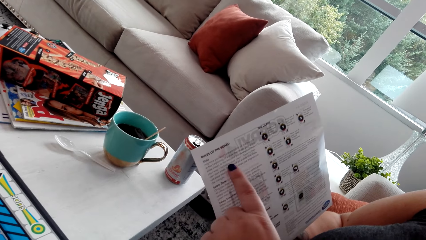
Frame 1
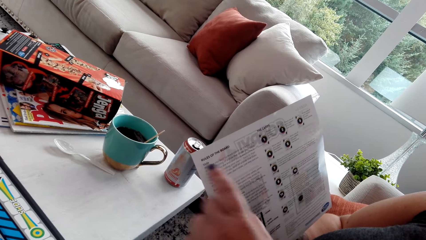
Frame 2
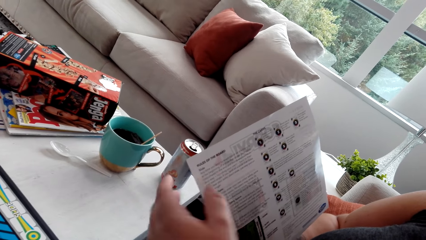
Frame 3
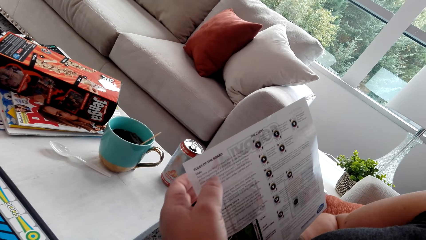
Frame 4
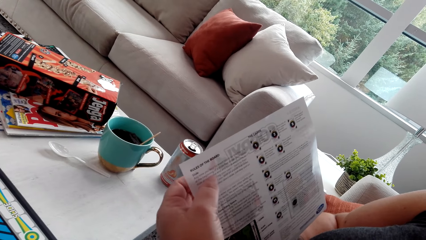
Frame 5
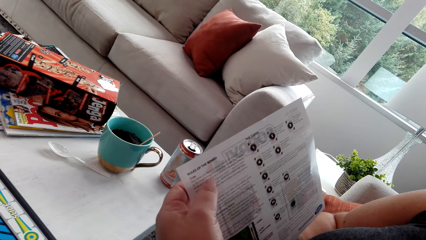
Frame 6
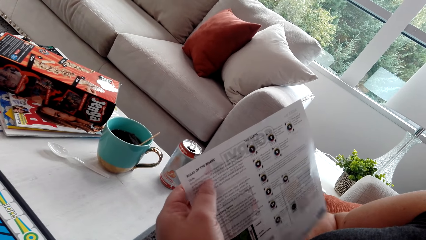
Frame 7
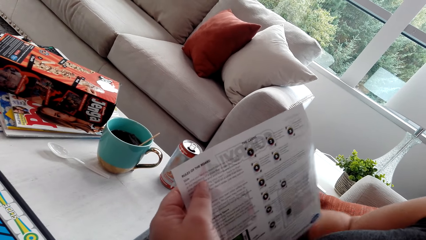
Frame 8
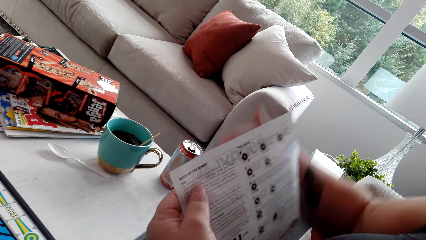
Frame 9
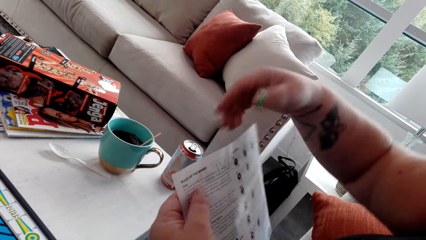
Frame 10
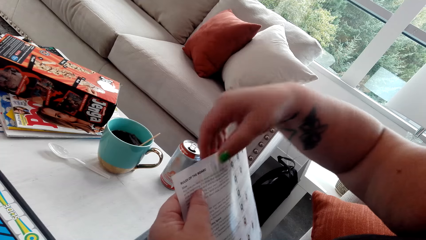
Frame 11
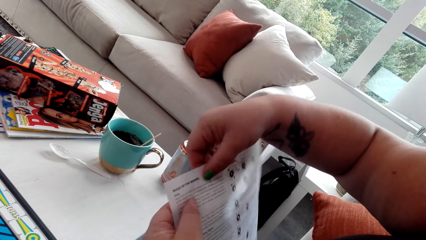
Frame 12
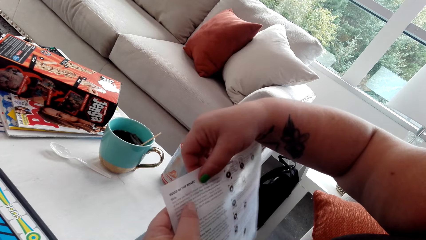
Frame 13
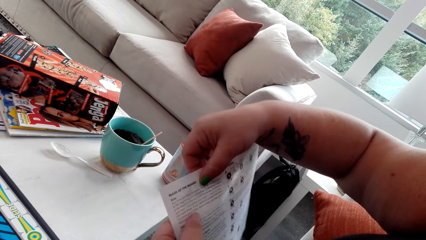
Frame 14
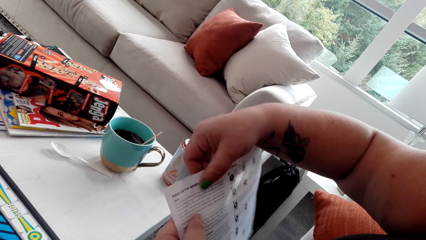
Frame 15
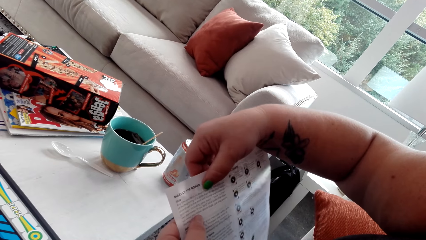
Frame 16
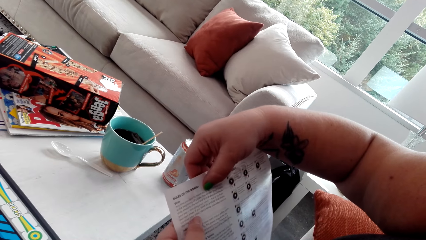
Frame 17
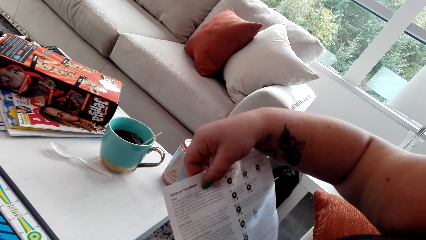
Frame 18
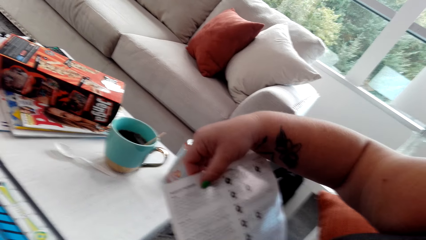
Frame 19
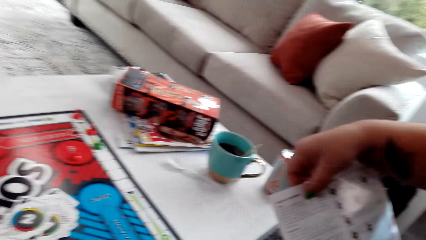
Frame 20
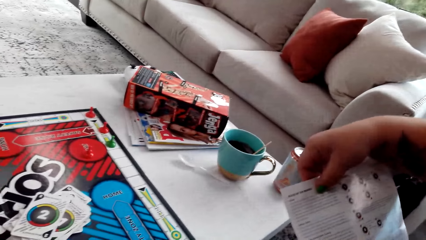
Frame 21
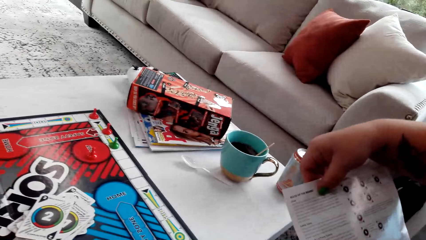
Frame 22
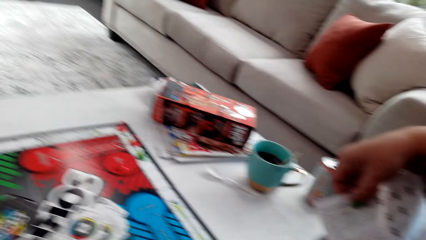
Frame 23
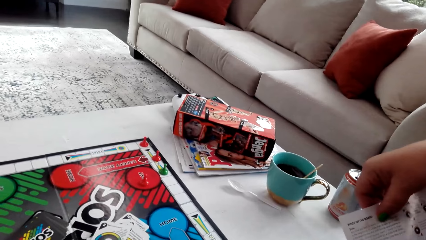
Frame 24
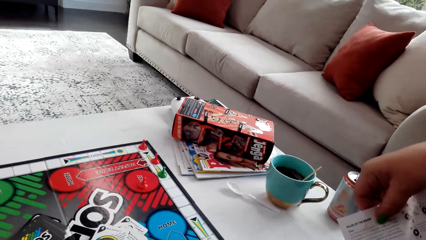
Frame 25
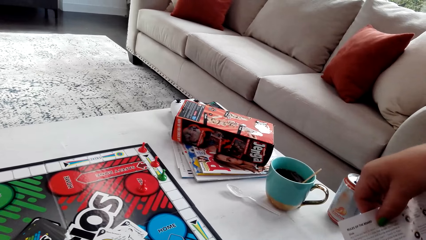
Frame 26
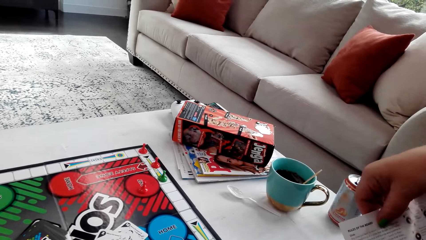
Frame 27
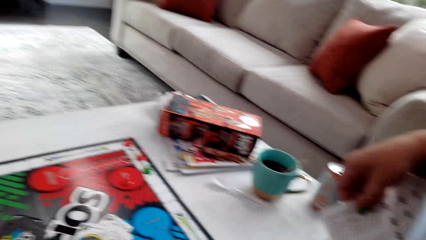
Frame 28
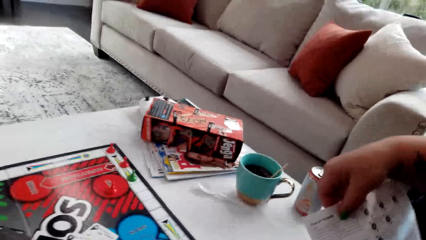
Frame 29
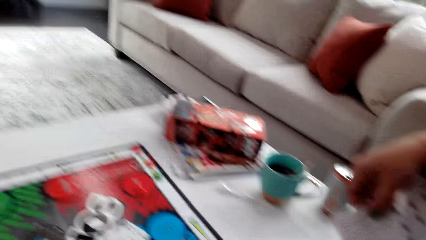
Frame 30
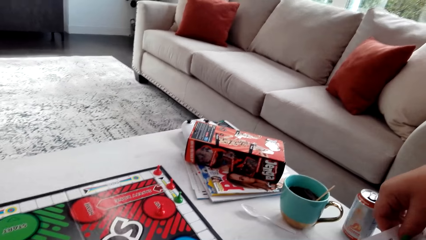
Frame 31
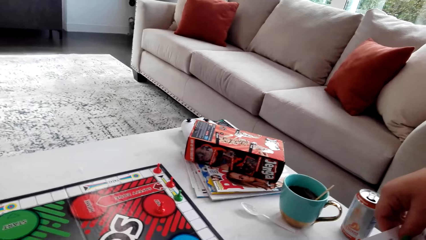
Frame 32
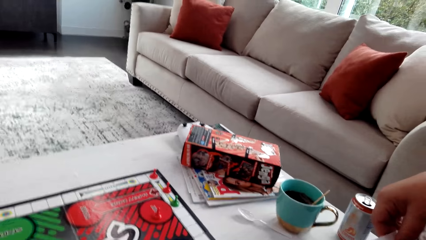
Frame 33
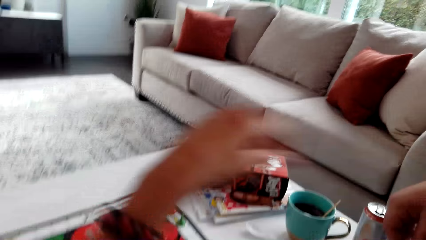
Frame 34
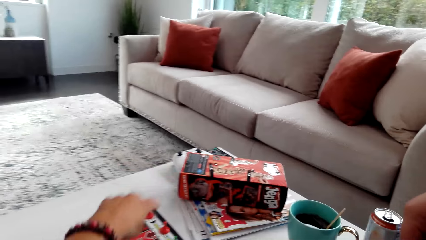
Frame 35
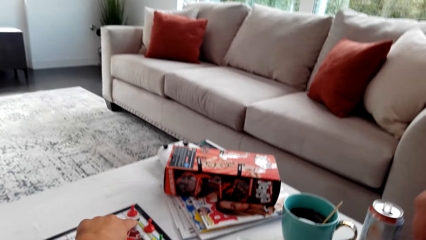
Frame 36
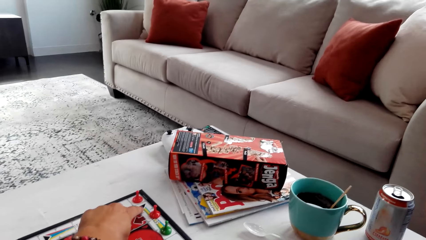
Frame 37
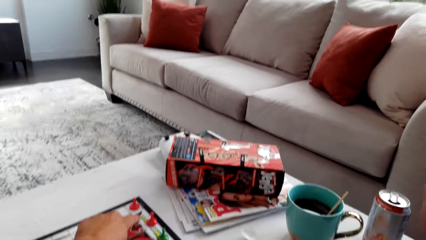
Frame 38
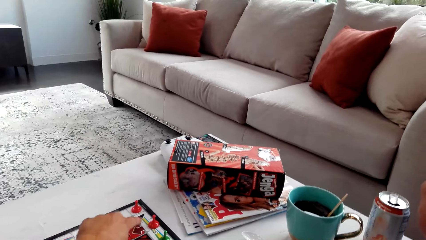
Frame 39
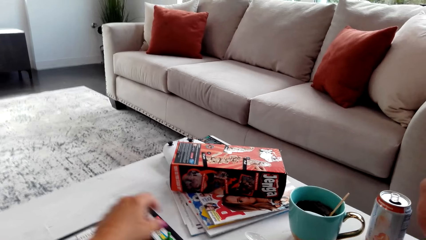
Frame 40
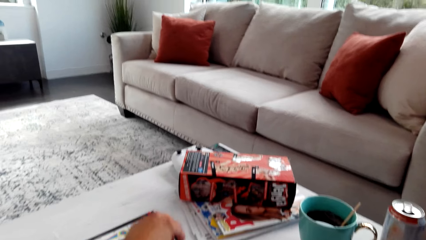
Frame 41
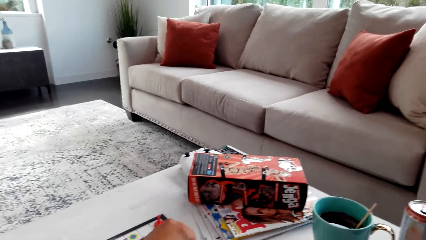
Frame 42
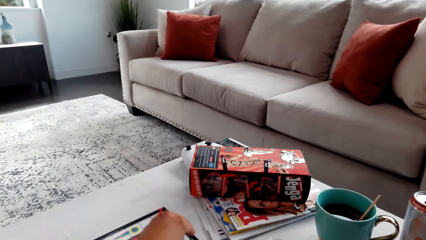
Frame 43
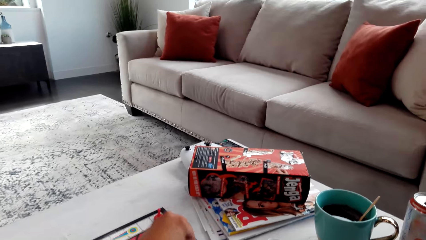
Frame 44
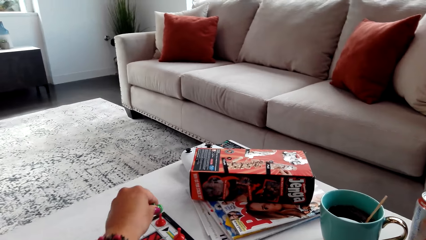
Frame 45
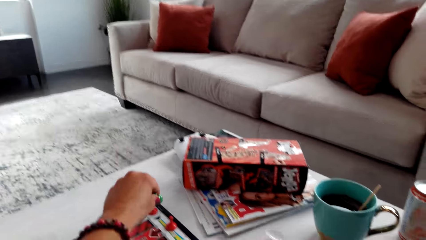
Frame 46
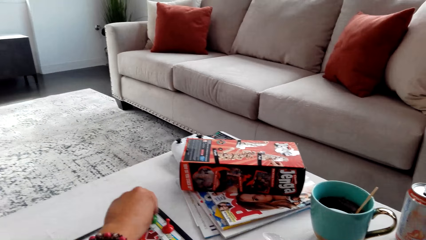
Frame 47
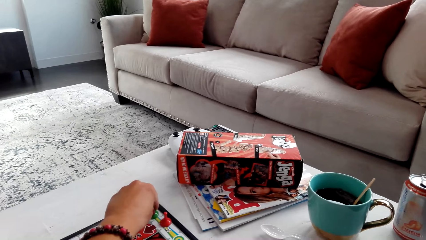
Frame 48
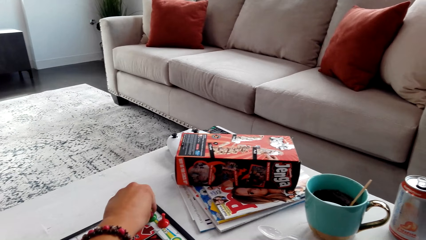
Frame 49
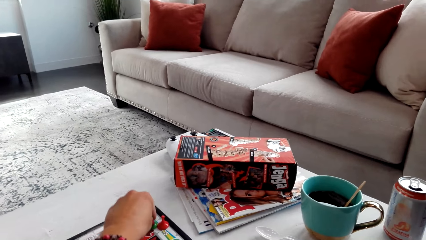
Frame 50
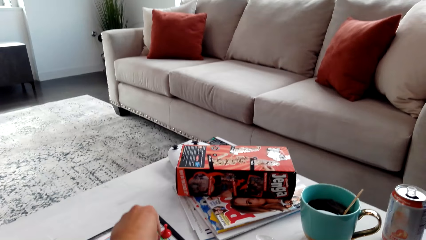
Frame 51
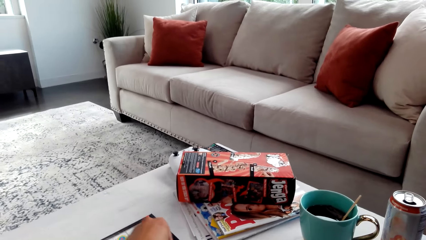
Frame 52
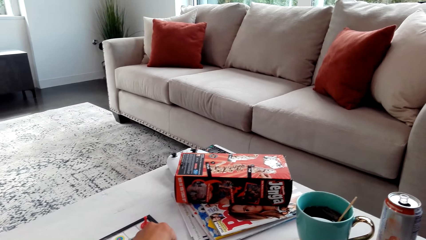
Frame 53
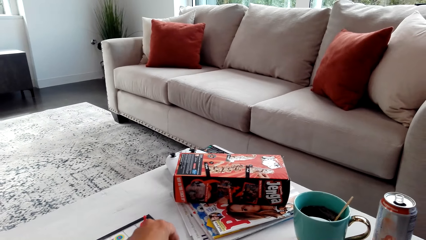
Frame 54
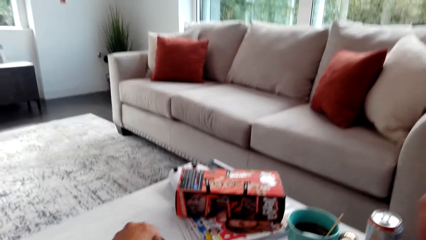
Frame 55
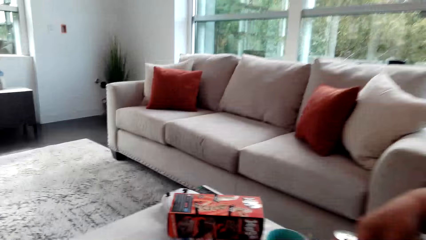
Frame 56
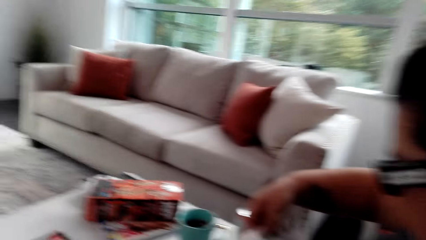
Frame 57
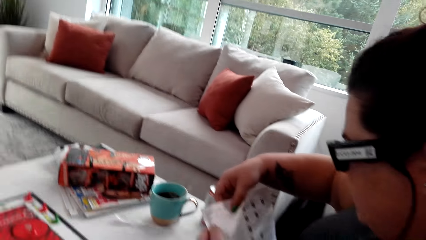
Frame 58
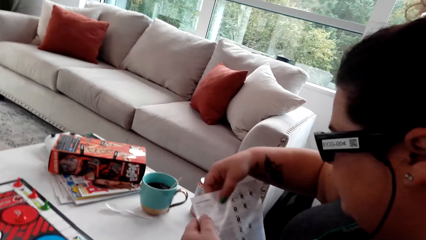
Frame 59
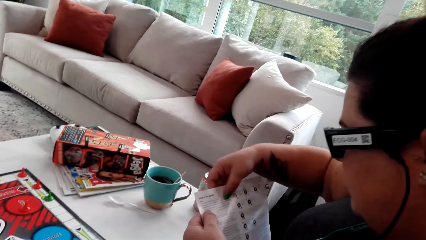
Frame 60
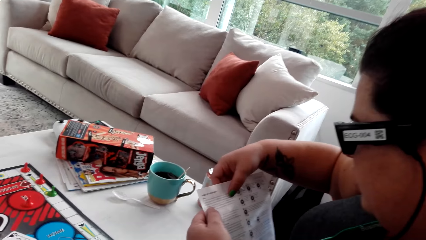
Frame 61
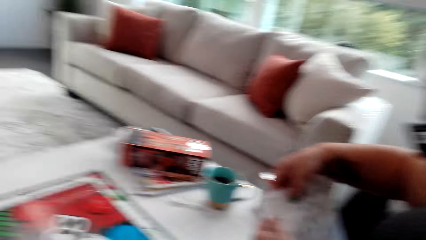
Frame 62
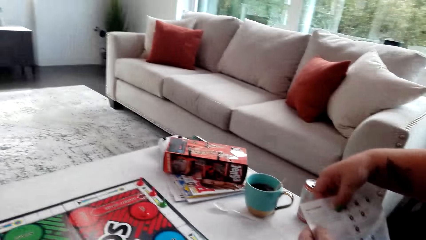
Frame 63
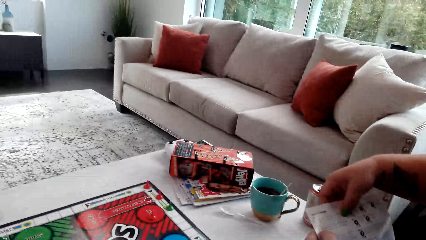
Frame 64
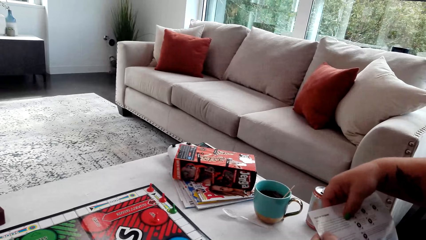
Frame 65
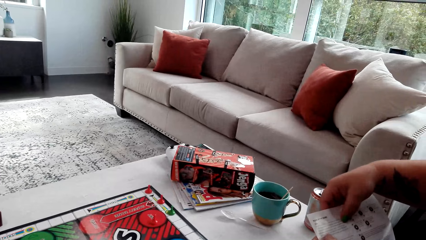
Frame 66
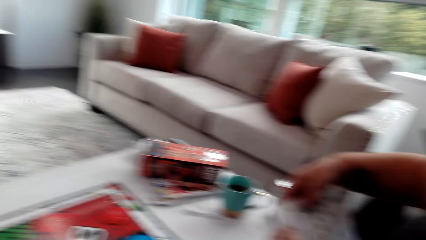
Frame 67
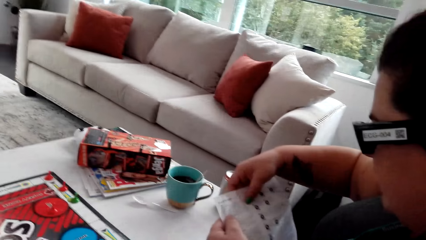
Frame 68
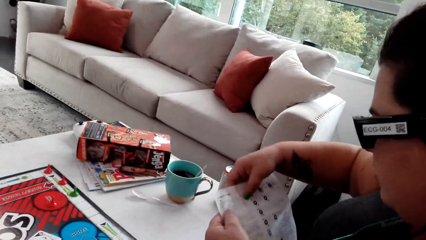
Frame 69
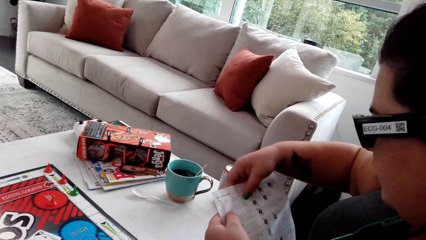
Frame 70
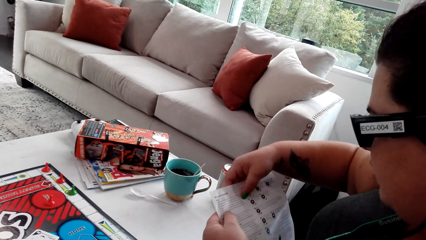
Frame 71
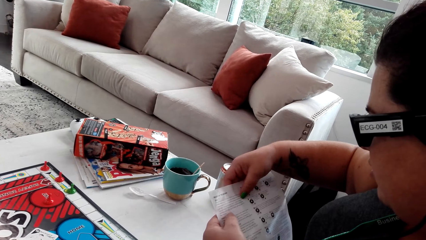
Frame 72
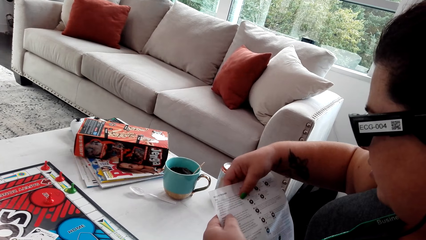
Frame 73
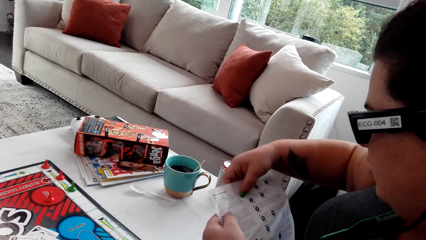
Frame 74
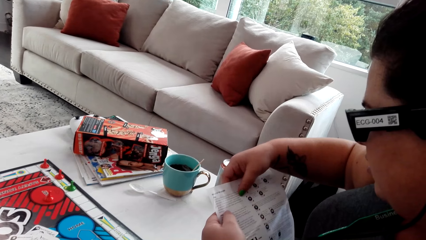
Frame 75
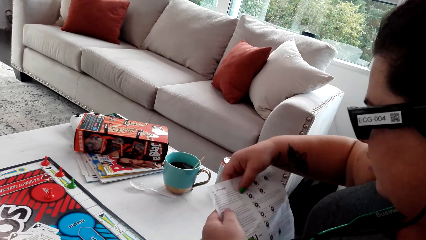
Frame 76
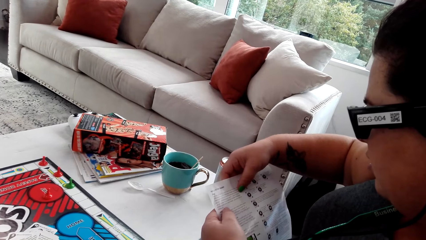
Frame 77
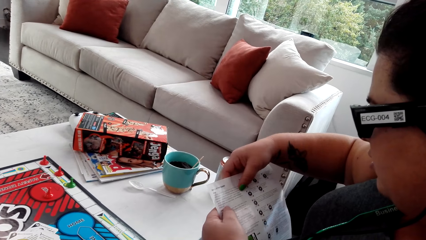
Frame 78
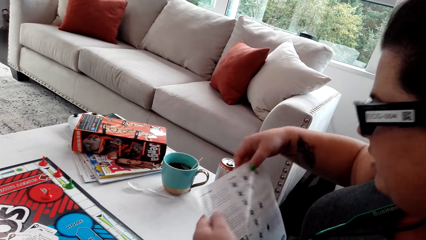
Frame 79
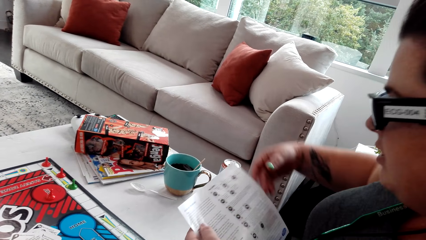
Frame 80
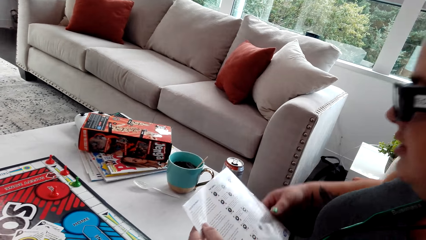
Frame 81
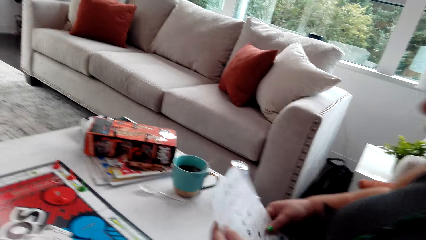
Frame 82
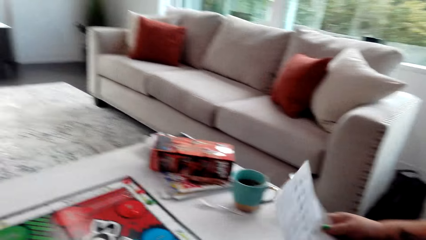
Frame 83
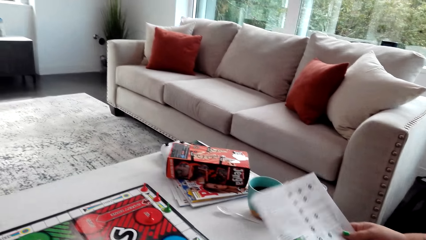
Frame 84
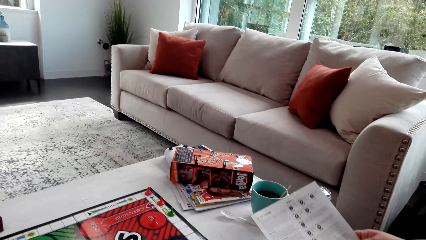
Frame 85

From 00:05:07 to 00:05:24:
The camera wearer points at the chips on the board. They move the pawn. A woman reads the paper.
